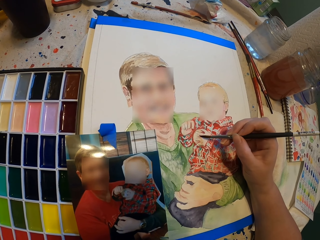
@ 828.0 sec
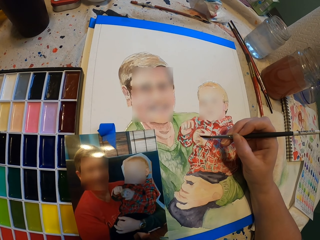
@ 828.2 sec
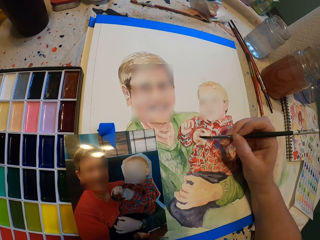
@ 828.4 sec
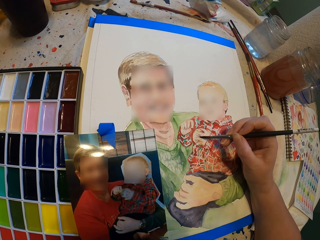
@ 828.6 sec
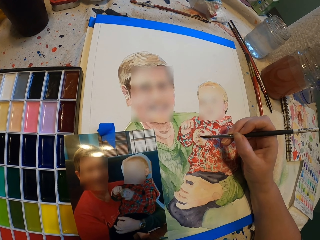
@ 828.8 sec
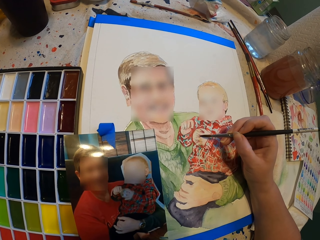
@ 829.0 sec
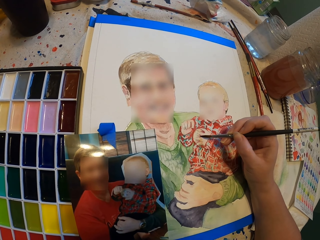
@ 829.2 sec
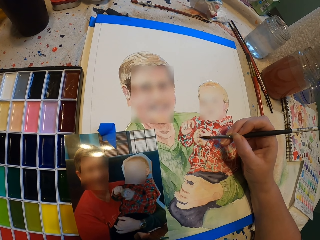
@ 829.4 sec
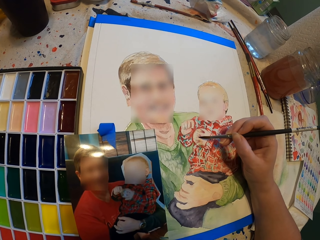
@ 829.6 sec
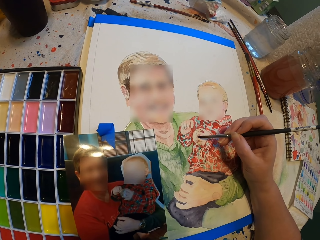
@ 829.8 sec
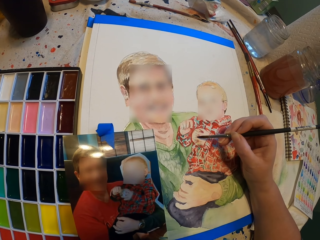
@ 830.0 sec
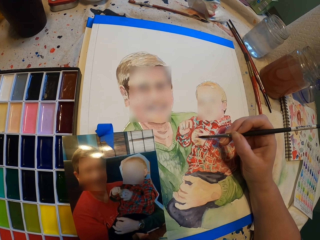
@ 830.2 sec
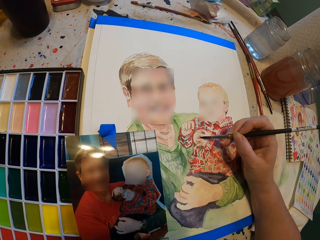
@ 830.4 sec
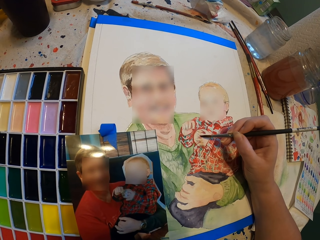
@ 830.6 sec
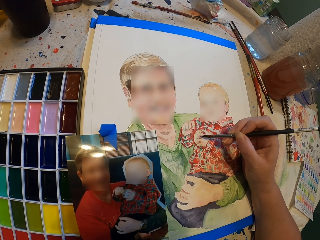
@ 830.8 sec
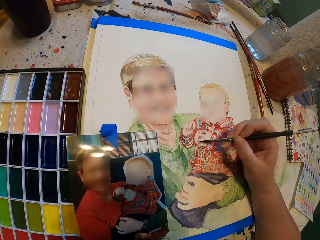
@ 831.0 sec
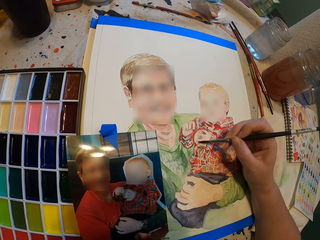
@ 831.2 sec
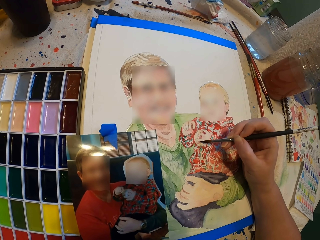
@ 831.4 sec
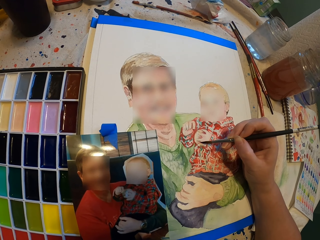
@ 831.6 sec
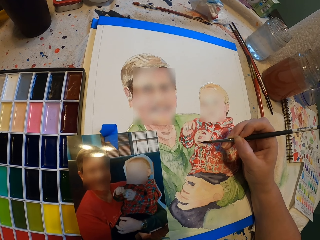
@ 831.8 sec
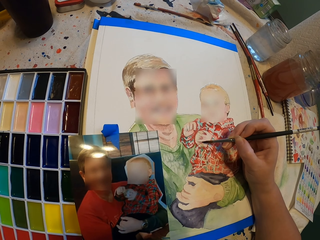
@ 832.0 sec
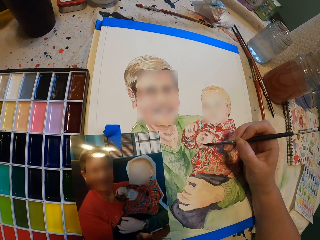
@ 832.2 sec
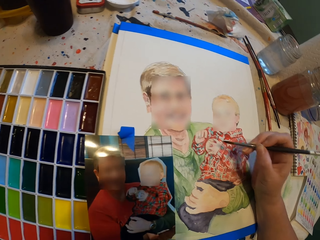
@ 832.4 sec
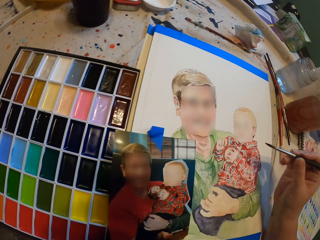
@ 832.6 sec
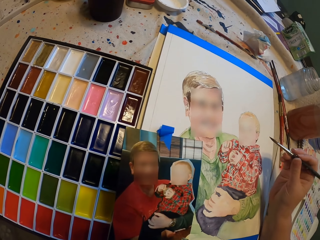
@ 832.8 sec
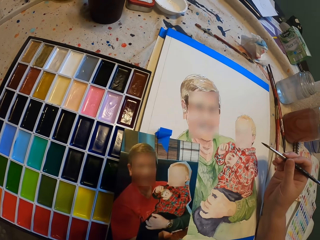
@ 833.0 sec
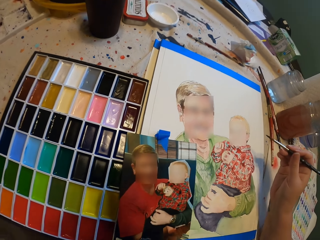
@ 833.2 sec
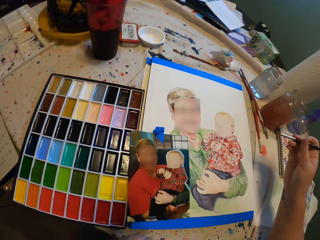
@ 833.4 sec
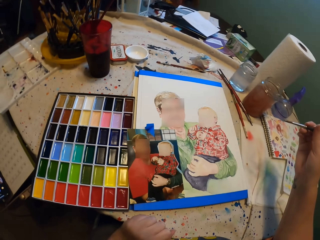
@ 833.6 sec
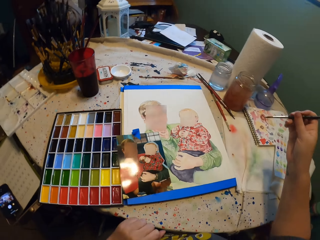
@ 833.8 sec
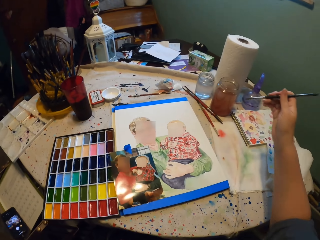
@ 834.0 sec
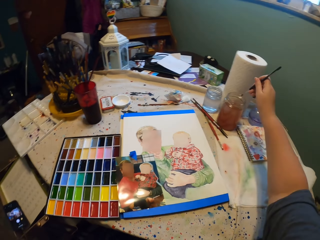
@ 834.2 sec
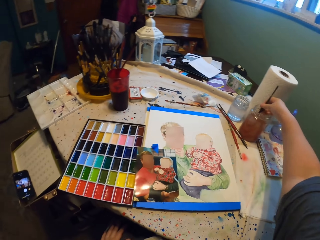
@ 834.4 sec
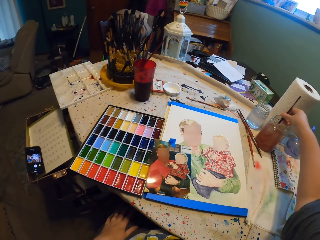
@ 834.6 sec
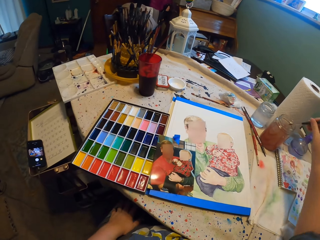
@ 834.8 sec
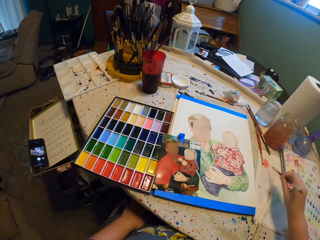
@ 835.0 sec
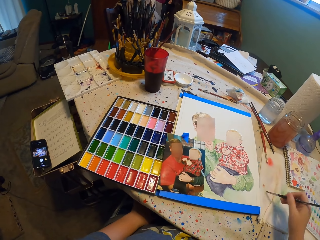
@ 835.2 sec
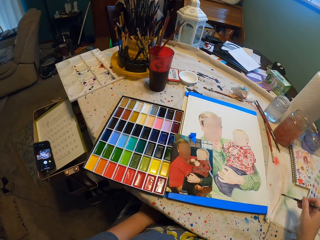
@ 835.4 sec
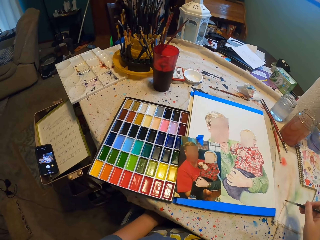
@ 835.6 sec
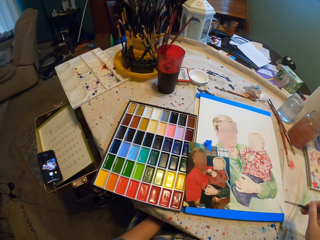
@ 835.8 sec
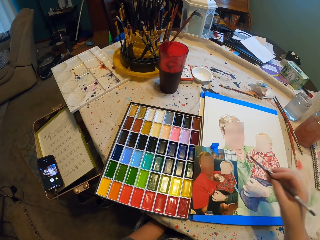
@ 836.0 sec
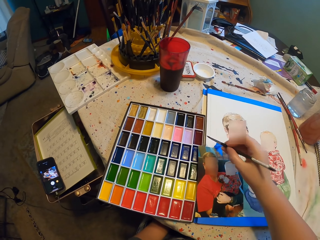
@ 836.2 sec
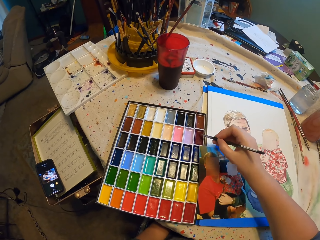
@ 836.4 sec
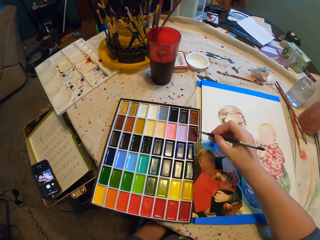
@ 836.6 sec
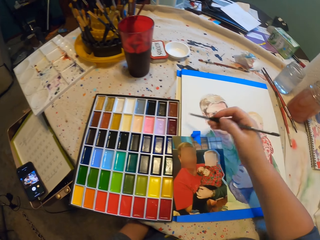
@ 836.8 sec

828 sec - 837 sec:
The camera wearer dips the paint brush in water. They wipe the paint brush. They dip the paint brush in paint.

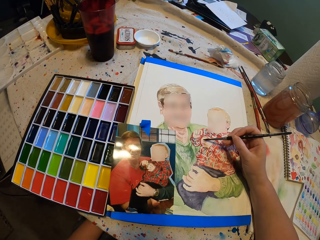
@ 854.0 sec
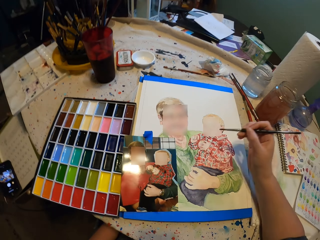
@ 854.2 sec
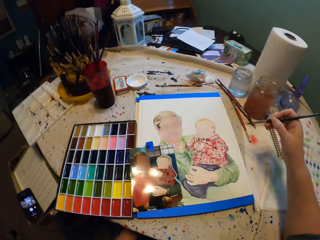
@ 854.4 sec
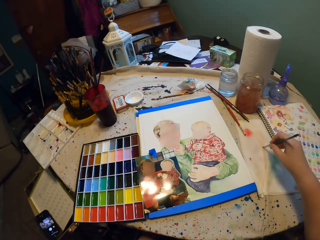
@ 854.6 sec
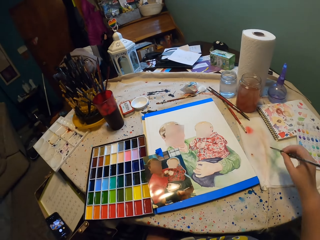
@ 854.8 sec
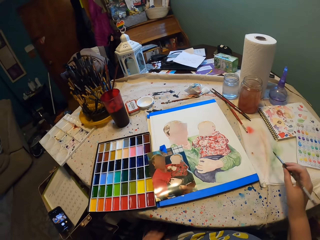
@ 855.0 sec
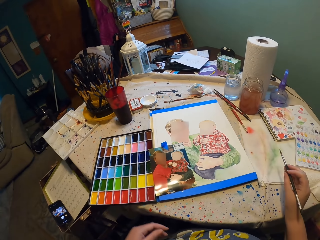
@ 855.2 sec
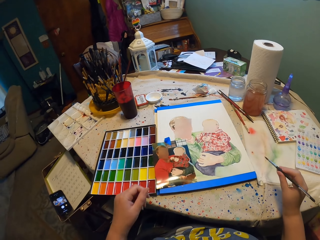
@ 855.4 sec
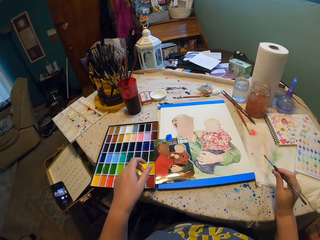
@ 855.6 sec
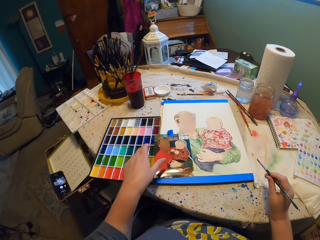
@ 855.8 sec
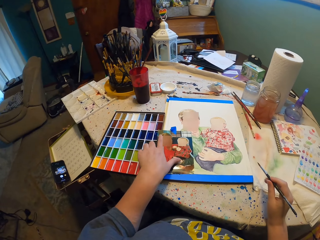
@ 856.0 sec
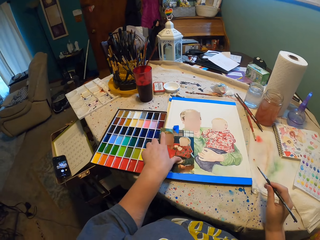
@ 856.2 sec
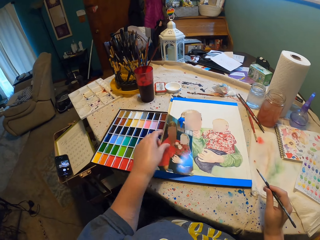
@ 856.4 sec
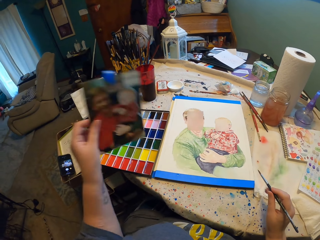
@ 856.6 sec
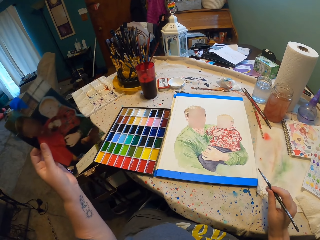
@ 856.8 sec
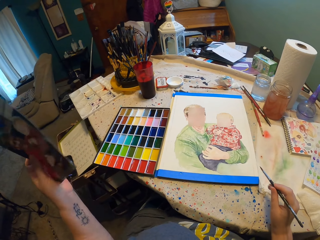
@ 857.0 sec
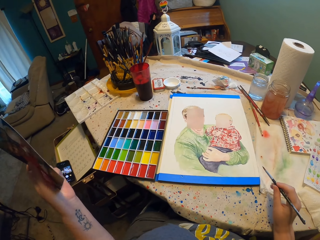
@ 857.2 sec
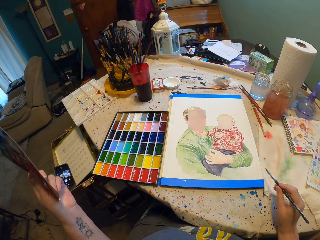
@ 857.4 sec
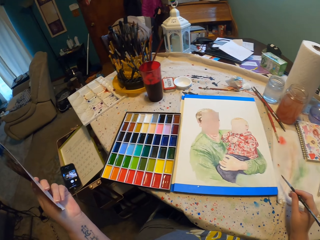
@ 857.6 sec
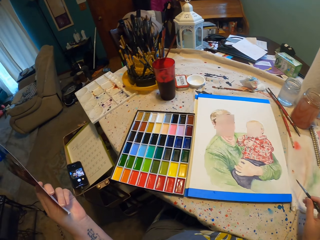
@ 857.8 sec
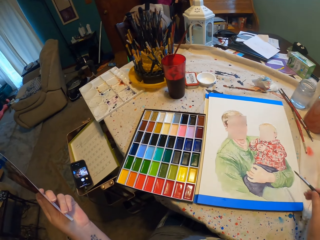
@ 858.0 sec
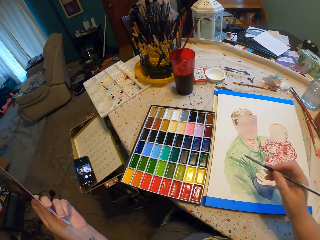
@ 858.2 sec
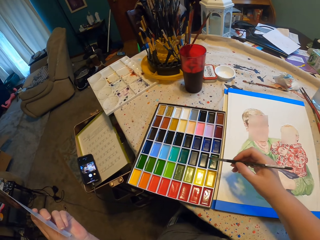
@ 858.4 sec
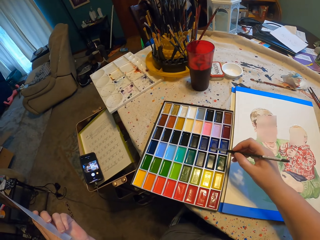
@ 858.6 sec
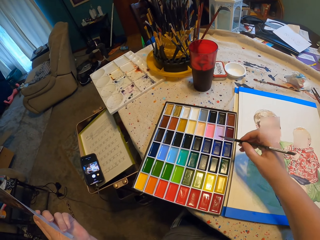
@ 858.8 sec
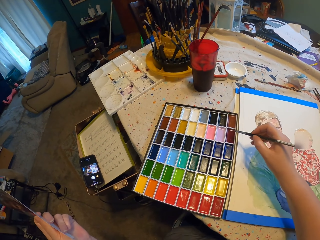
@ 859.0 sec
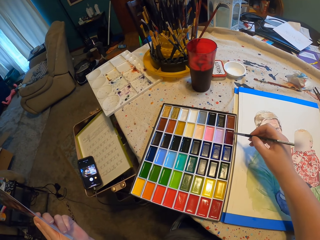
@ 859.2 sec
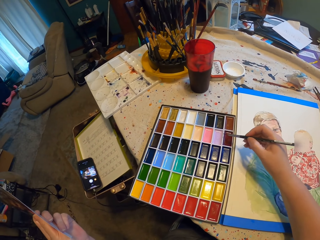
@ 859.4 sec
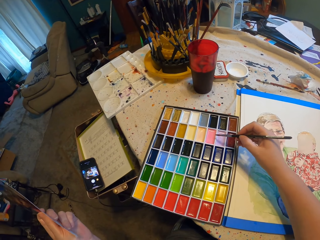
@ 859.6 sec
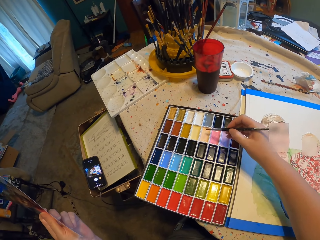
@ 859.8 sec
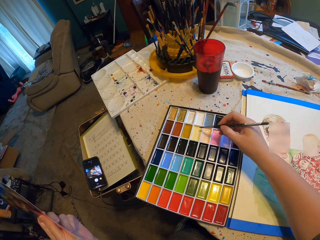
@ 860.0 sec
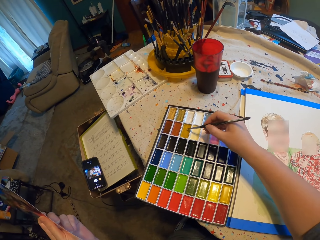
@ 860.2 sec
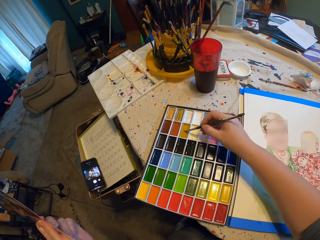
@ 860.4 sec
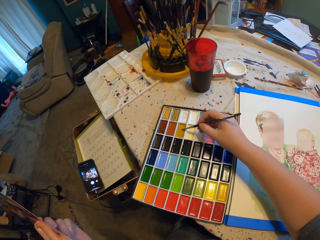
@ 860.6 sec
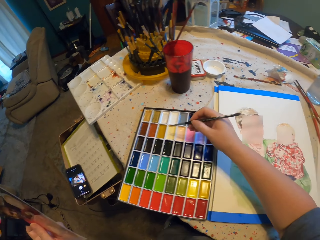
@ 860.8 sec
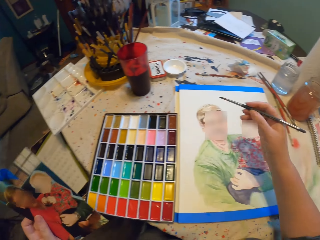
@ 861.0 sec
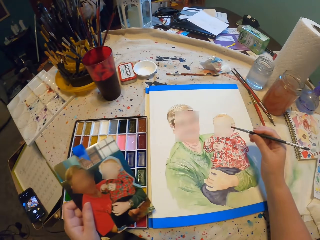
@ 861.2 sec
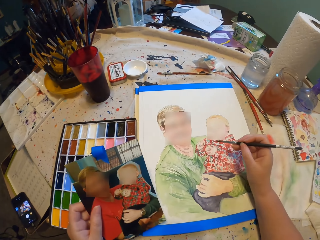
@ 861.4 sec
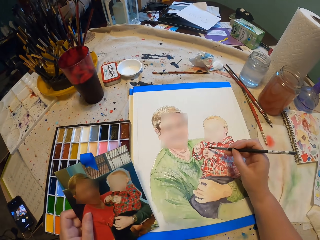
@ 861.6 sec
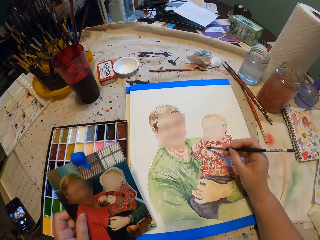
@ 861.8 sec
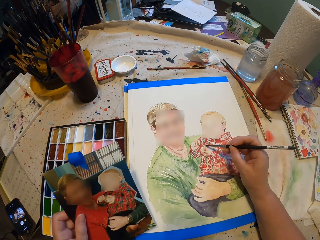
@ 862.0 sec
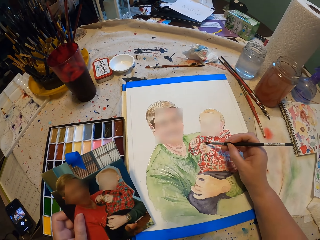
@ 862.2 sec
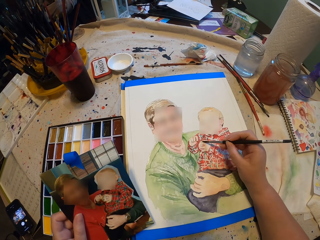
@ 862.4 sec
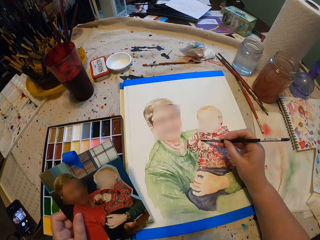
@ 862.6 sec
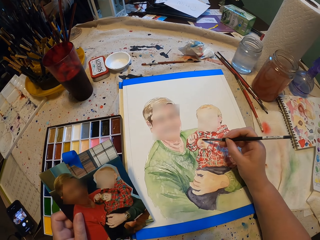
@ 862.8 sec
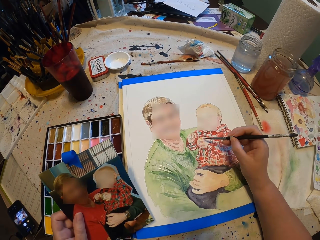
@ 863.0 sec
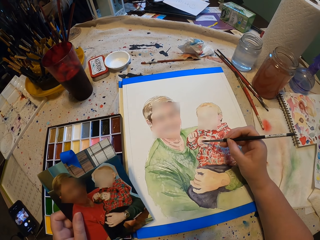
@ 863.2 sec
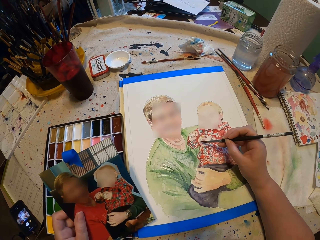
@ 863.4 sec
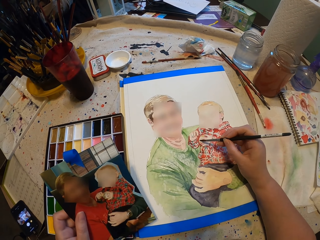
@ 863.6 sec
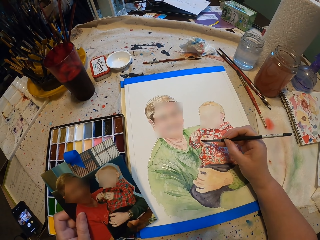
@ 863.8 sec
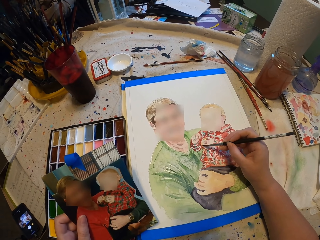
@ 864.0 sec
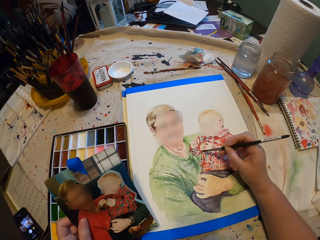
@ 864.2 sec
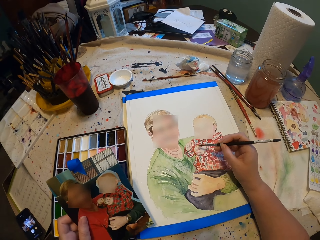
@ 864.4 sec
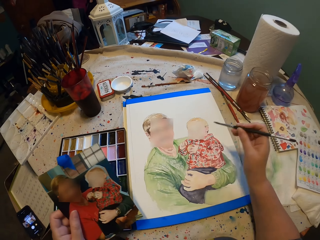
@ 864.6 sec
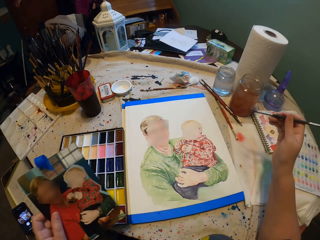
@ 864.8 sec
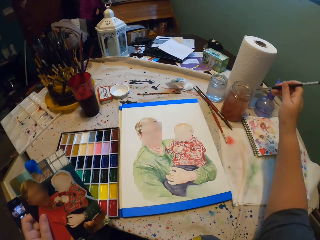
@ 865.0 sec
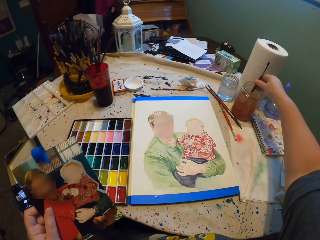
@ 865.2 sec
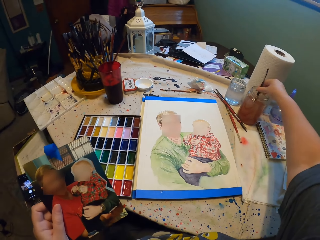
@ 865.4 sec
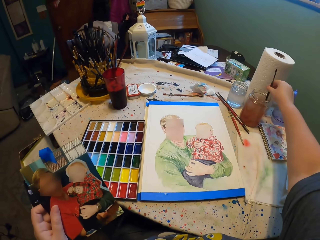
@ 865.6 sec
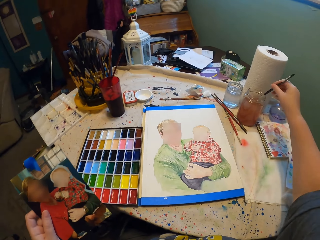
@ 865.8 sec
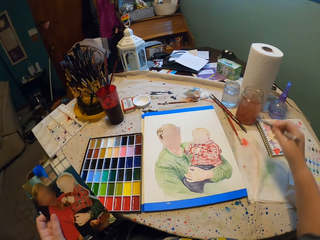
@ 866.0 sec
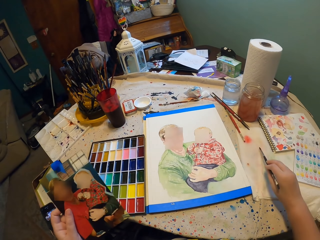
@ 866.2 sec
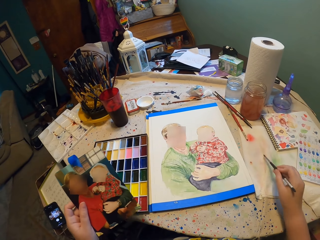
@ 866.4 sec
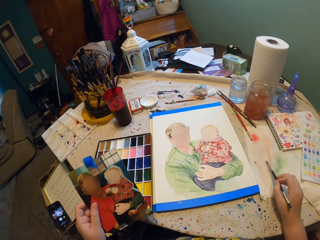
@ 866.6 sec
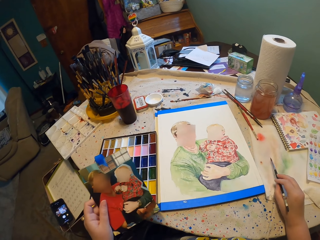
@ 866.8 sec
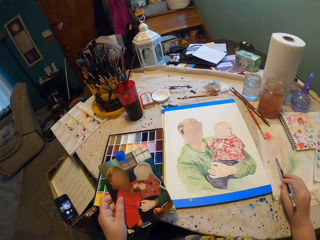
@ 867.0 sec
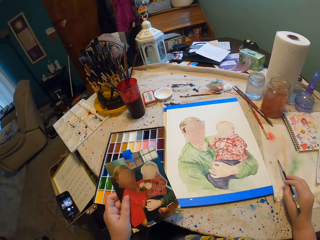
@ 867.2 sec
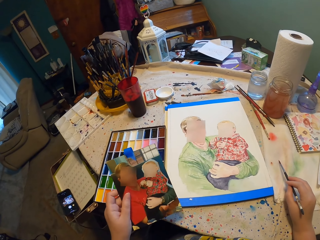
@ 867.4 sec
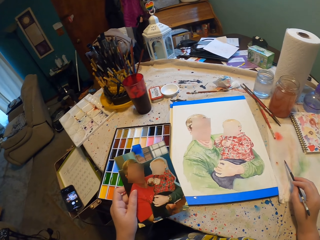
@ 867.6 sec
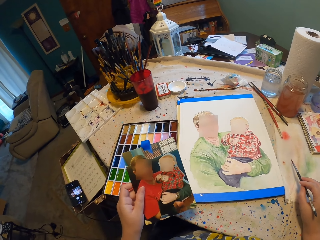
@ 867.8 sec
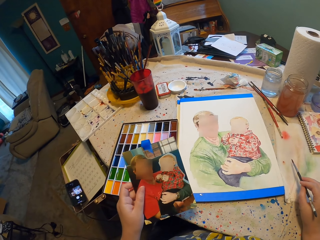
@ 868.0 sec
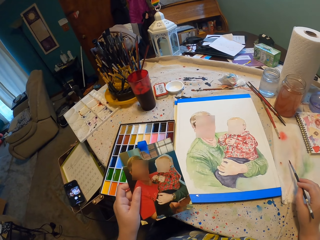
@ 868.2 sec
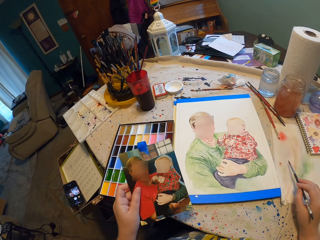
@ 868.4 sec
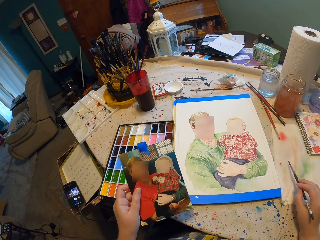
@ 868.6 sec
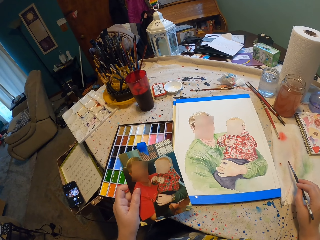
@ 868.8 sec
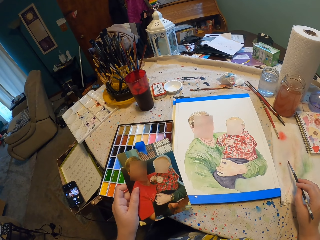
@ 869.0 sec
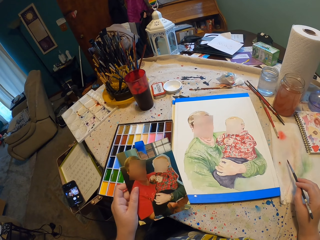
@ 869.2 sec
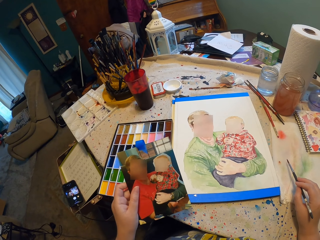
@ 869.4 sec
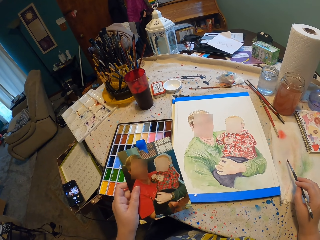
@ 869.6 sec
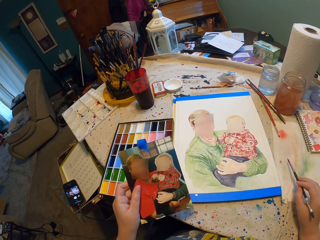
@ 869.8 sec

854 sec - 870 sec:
The camera wearer wipes the paint brush. They pick up a photo. They stare at a drawing. They dip the paint brush in paint. They paint. They dip the paint brush in water. They wipe the paint brush. They stare at the photo.
